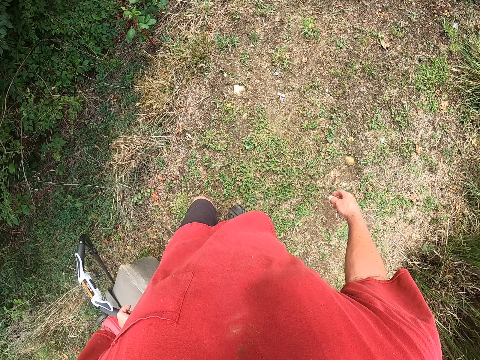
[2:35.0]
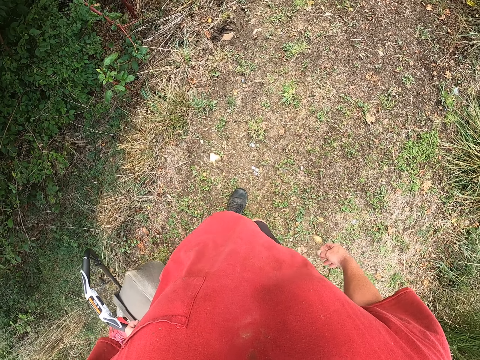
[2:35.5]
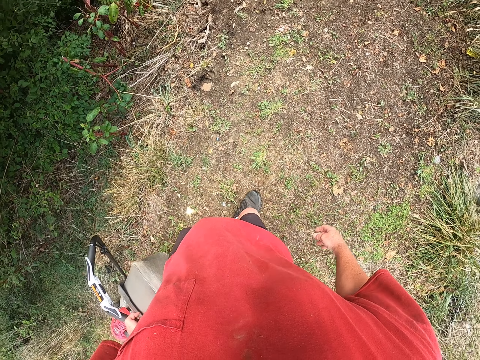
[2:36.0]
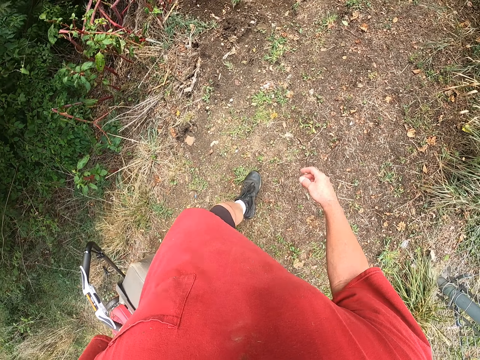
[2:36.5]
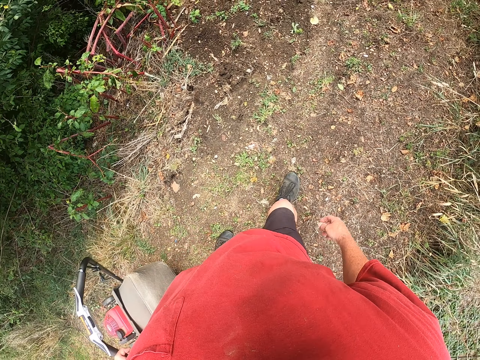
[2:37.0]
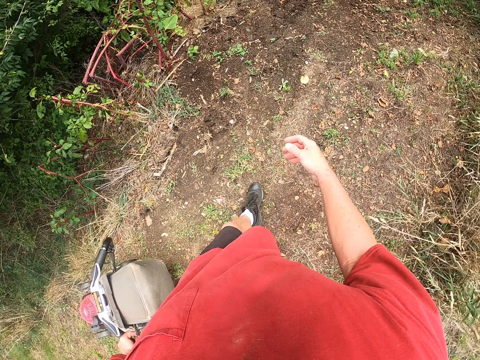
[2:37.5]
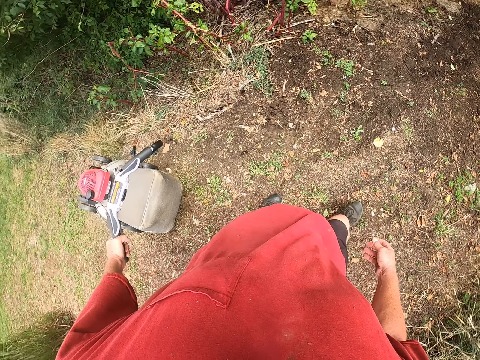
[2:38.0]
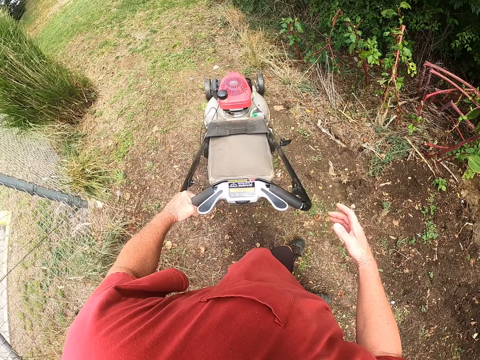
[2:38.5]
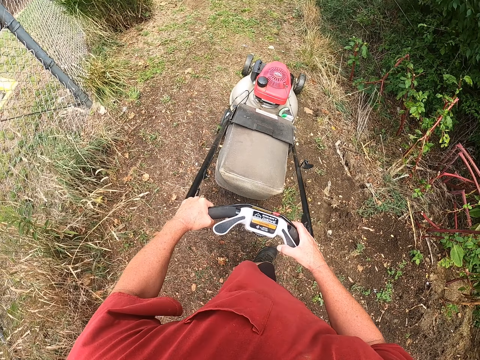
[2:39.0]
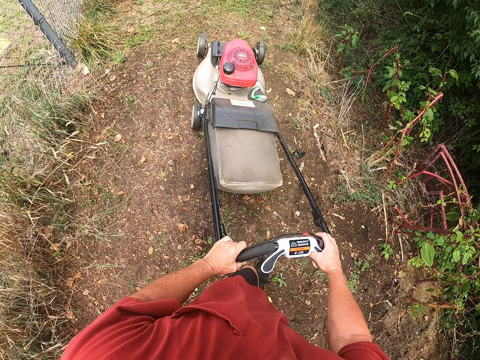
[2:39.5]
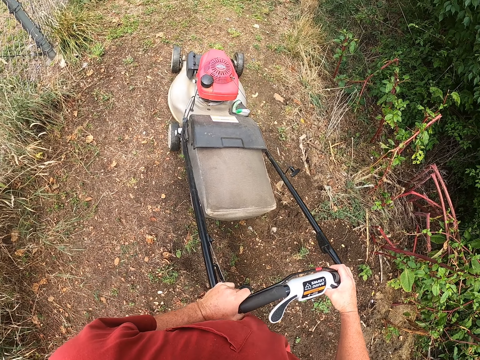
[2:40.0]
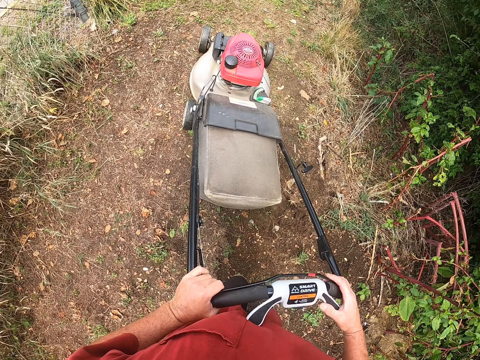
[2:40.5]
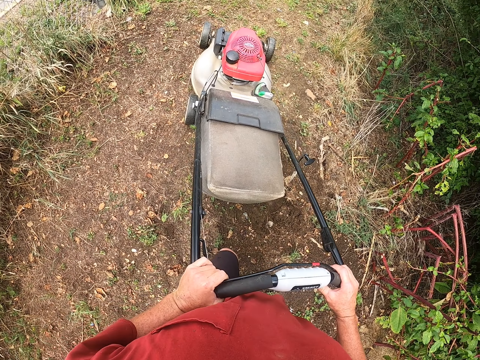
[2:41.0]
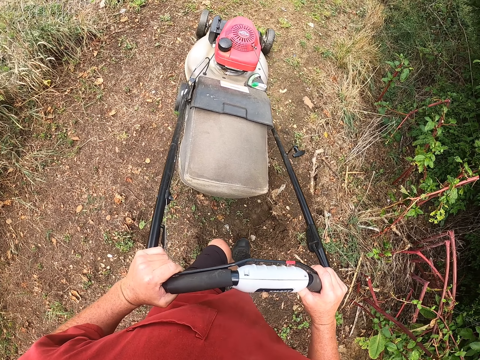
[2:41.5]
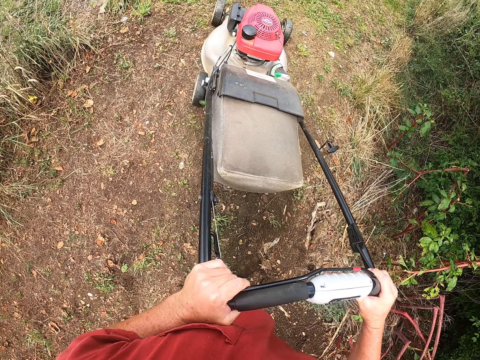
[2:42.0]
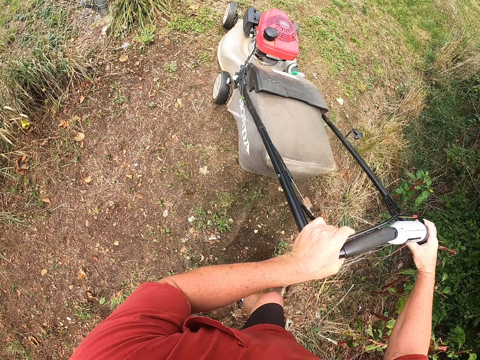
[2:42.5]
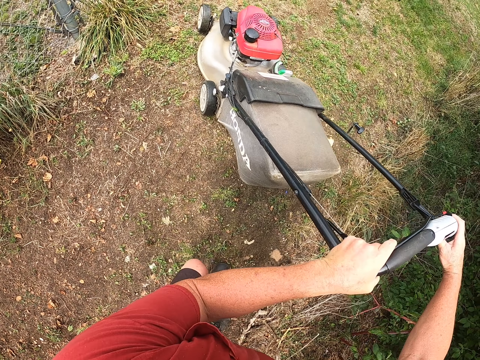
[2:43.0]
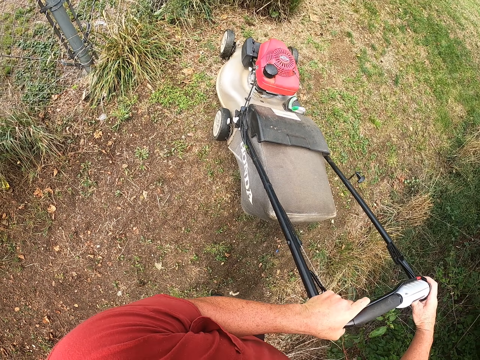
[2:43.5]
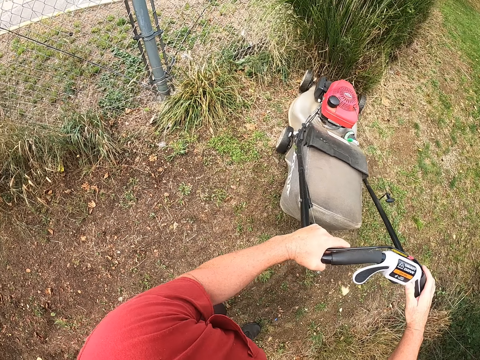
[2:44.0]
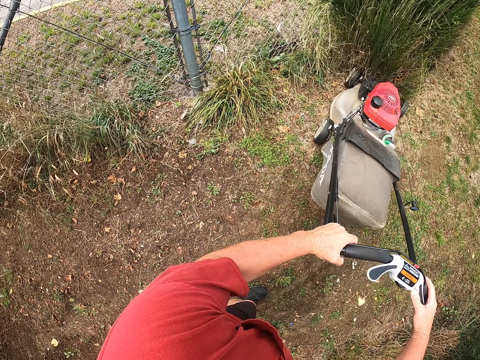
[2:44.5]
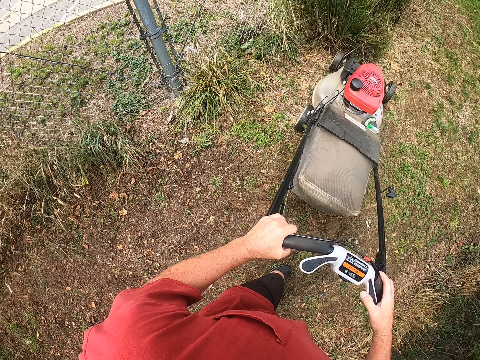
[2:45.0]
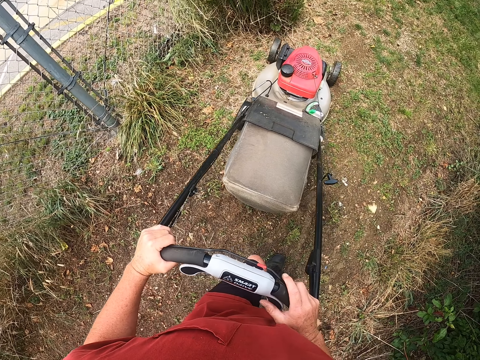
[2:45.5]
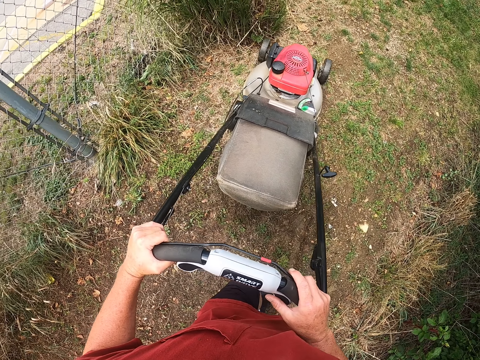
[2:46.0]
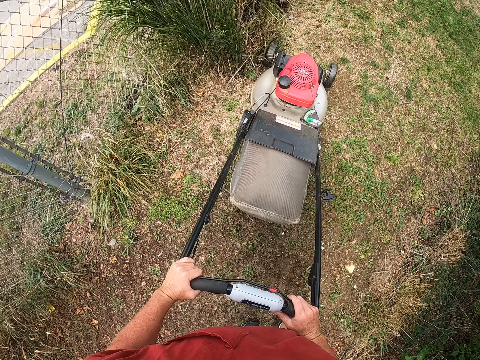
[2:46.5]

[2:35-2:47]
The camera wearer cuts the grass with the lawnmower.

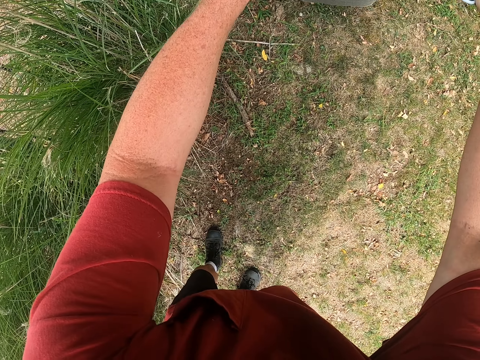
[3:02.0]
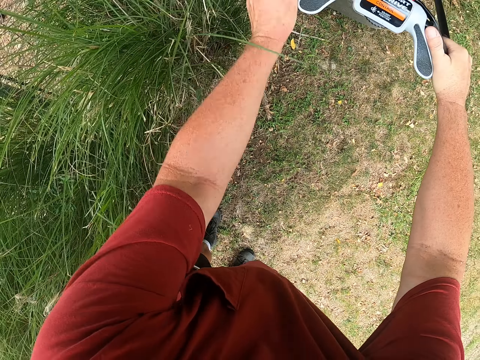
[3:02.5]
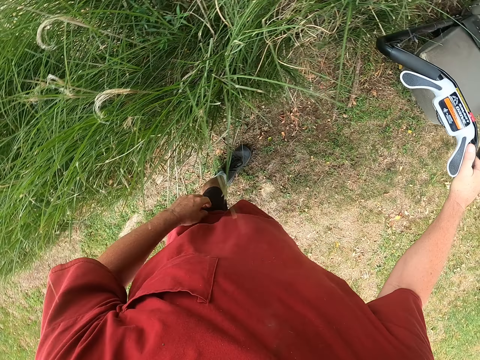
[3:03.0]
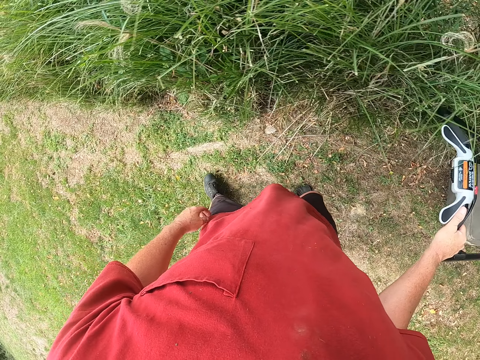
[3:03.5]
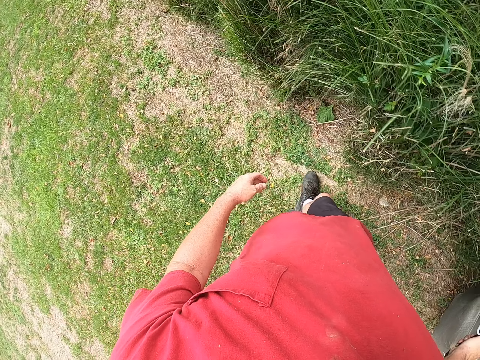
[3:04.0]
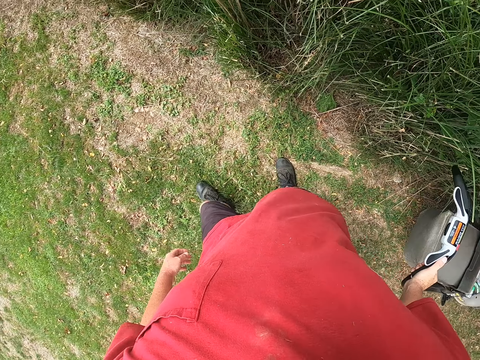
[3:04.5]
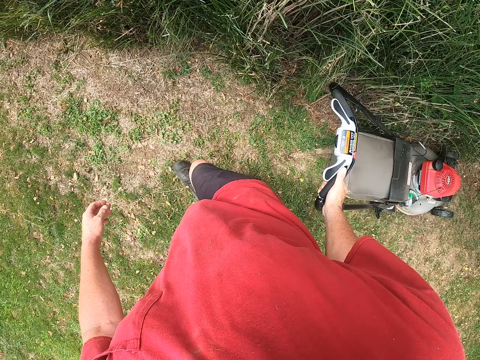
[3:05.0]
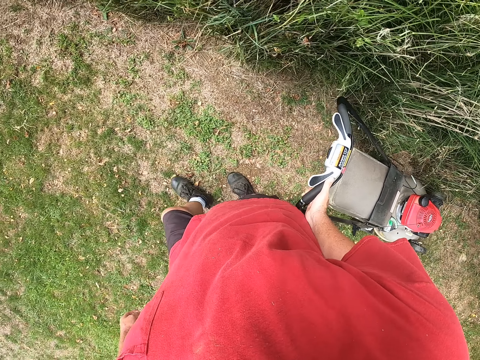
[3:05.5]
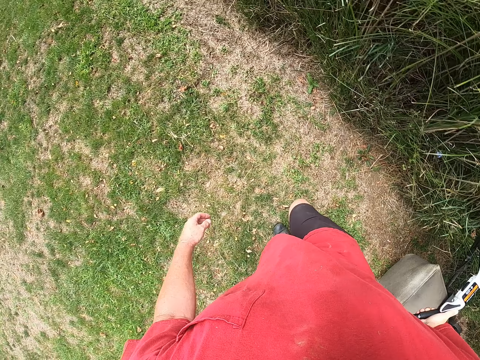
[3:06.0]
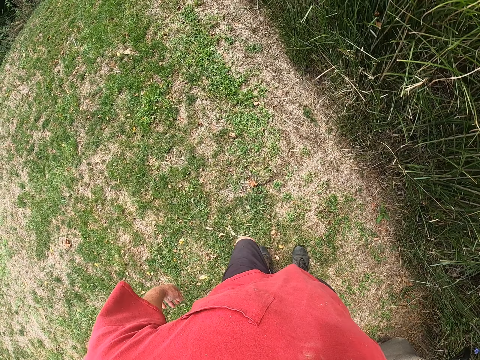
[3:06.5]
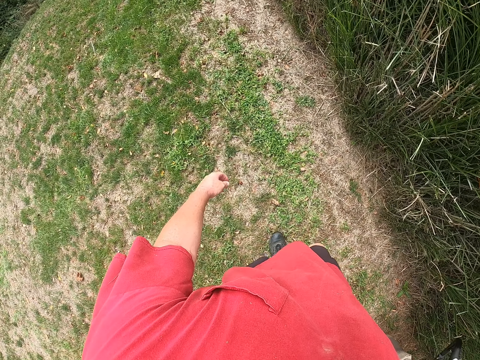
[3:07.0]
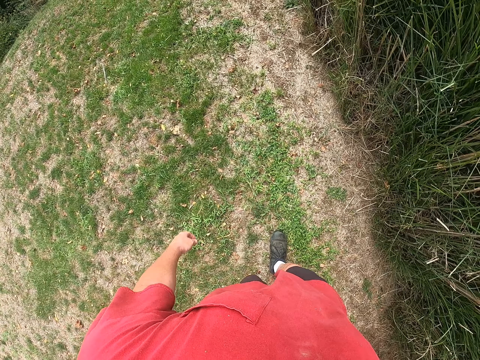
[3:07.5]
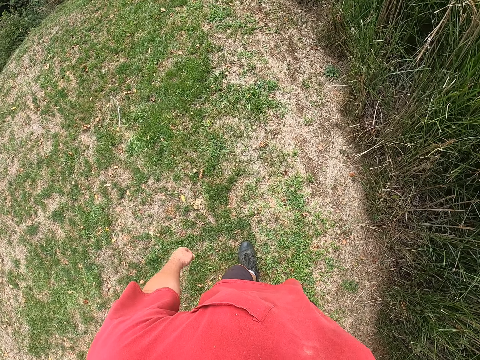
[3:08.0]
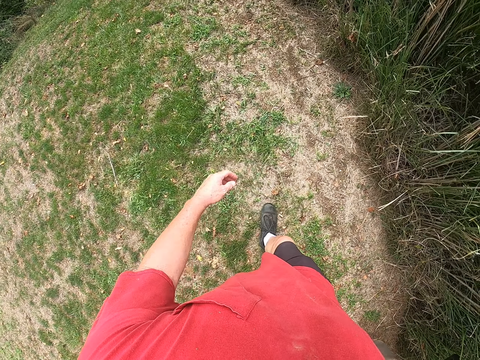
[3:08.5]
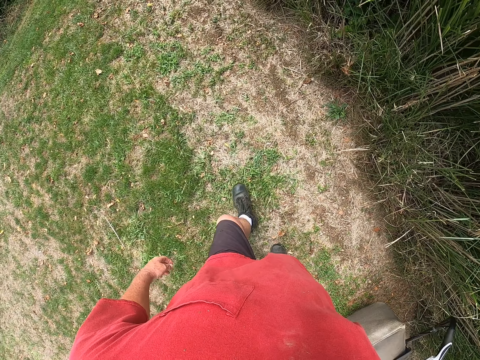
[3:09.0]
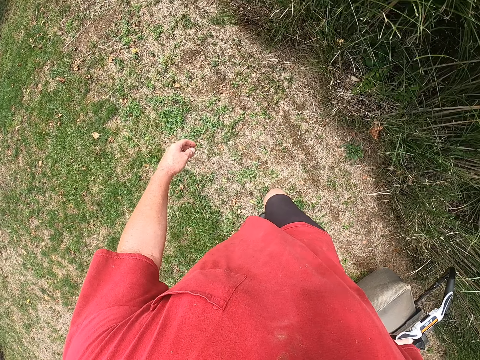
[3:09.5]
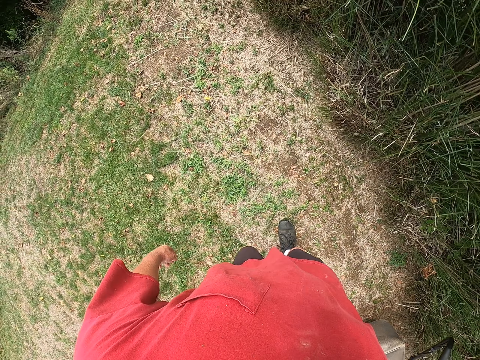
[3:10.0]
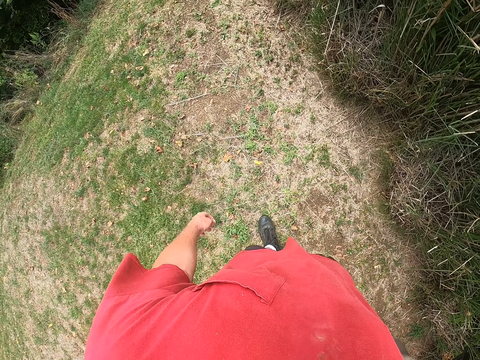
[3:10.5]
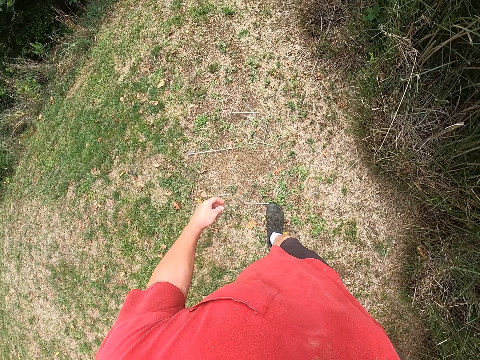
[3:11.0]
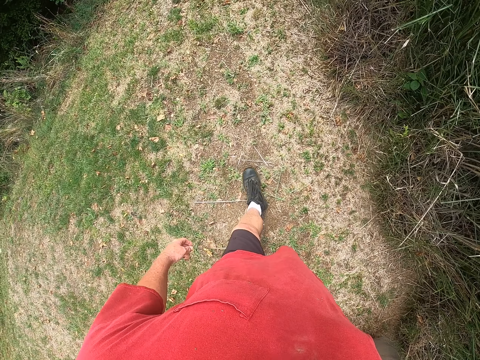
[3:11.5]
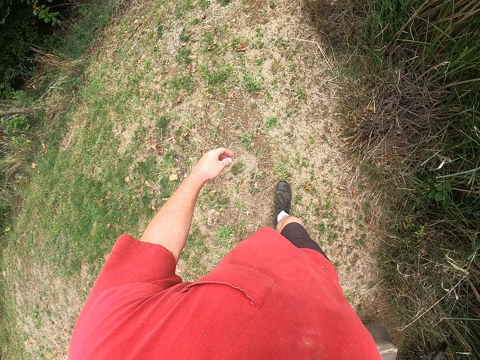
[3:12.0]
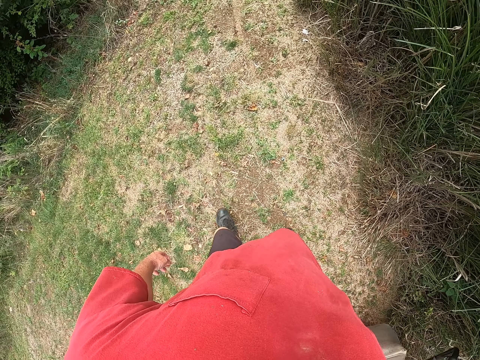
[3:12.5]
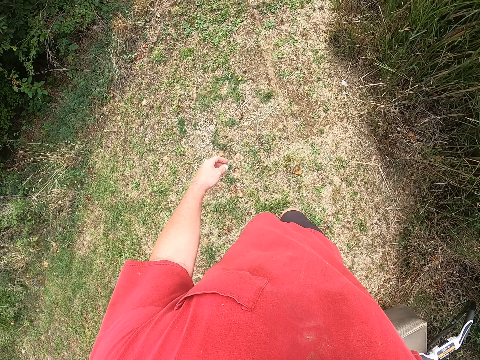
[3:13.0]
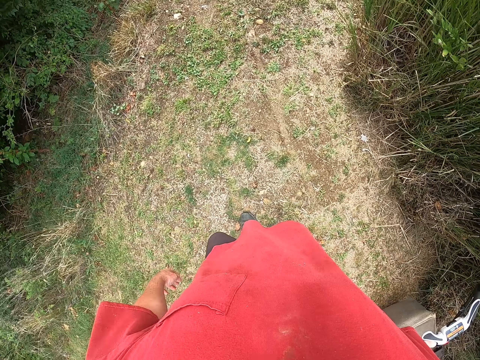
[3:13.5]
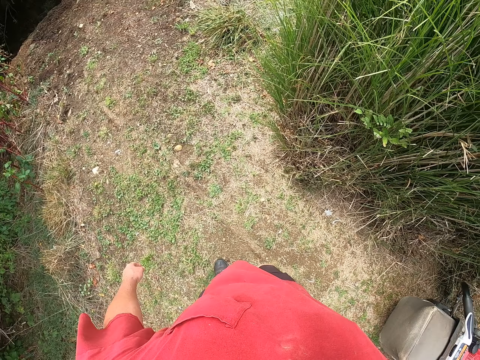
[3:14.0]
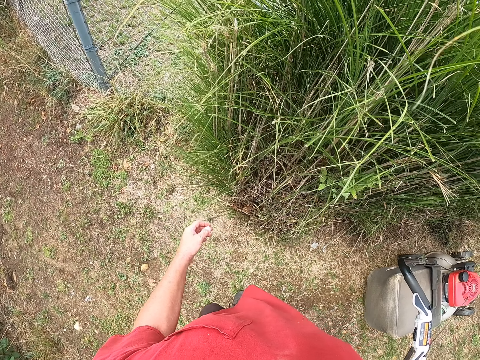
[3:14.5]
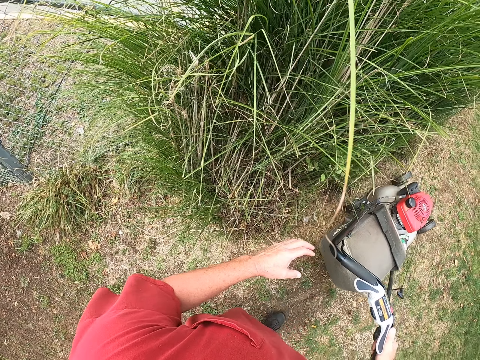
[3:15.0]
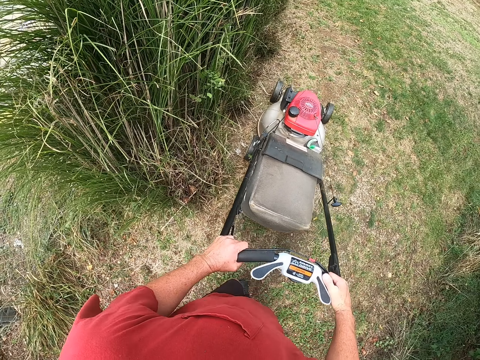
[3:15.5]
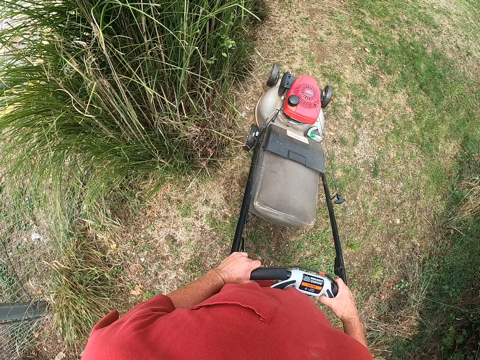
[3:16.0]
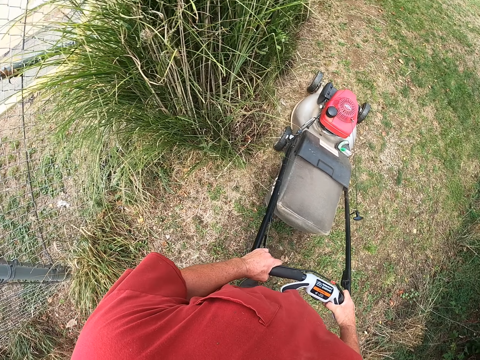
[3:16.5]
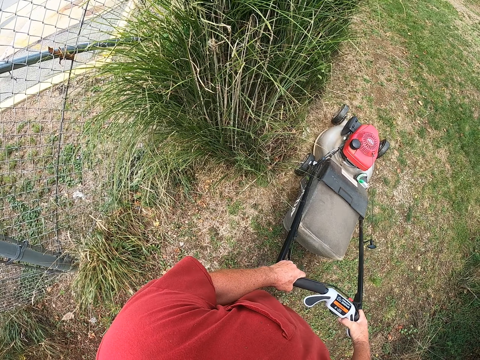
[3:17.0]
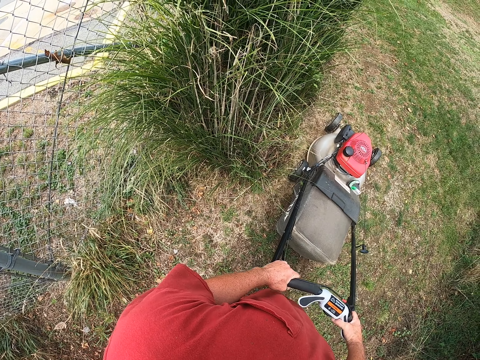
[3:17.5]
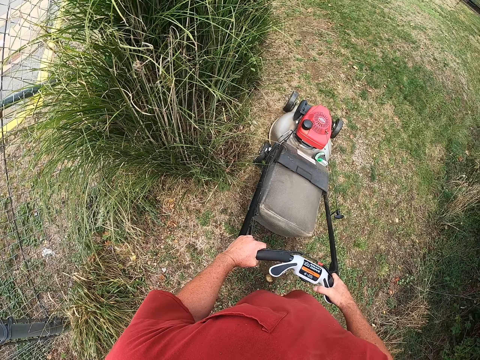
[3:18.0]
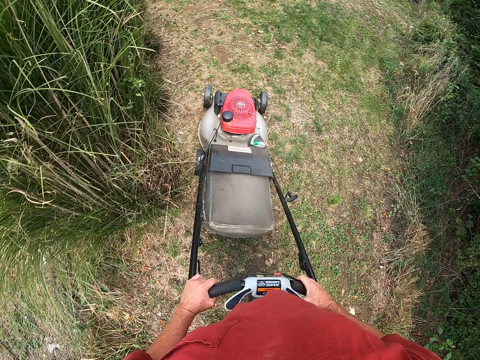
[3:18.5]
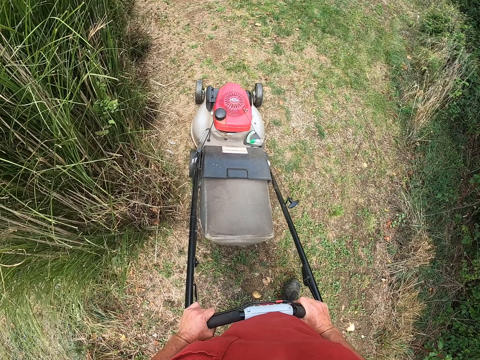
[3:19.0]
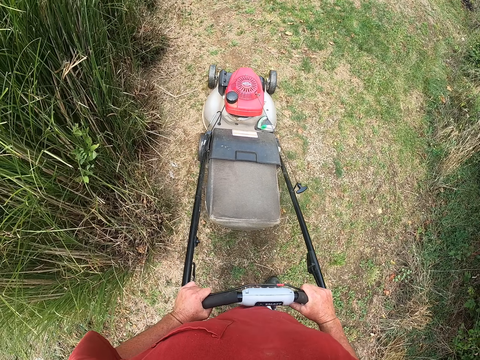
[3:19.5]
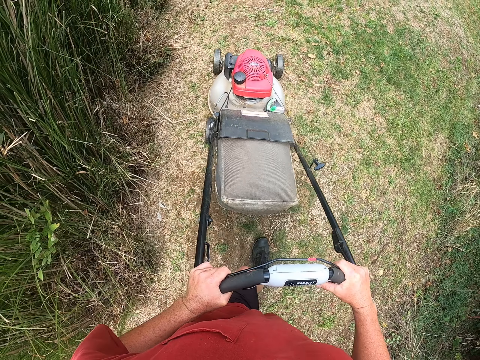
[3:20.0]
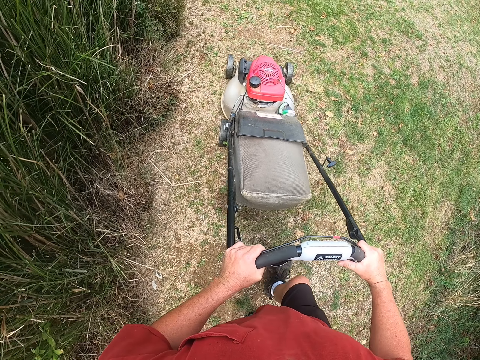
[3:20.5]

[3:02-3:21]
The camera wearer pulls the lawnmower cutting the grass. They cut the grass with the lawnmower.
